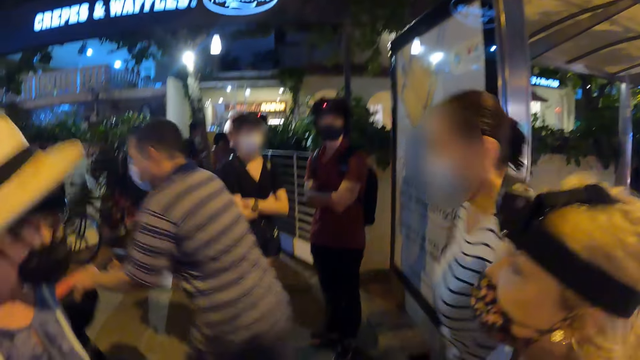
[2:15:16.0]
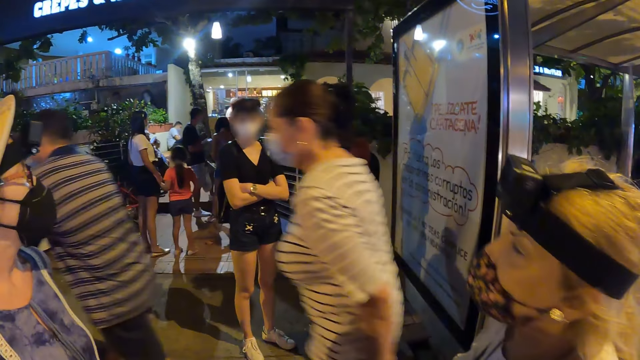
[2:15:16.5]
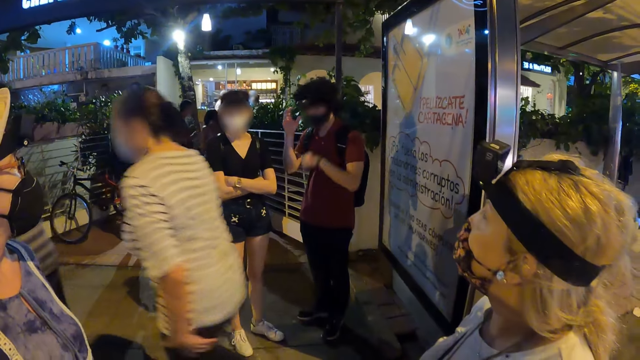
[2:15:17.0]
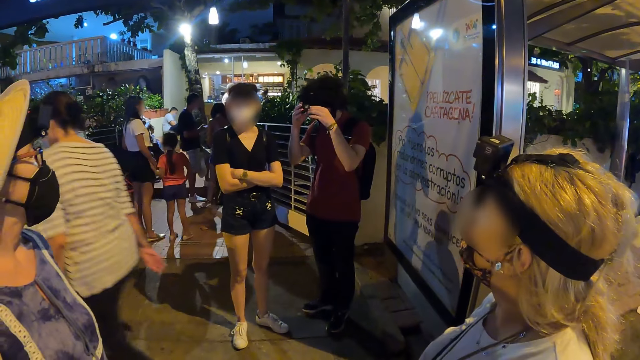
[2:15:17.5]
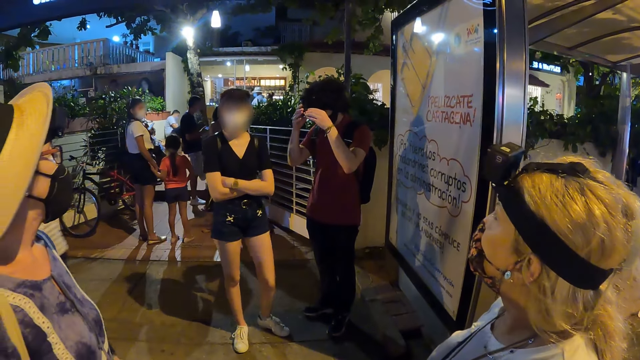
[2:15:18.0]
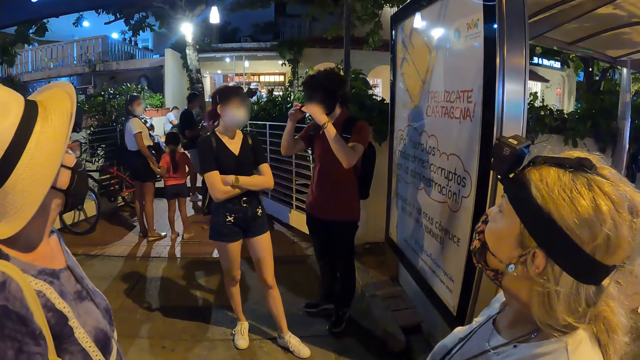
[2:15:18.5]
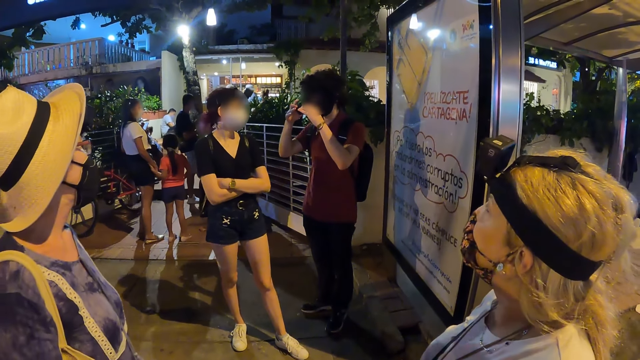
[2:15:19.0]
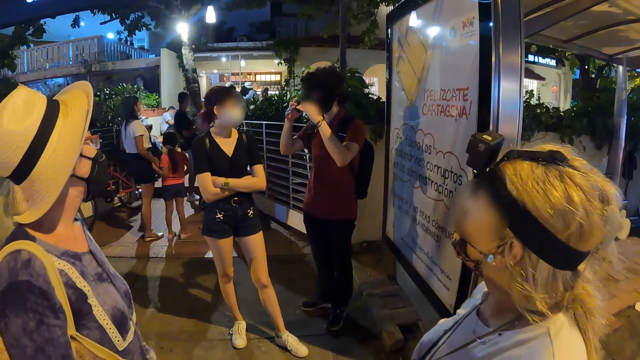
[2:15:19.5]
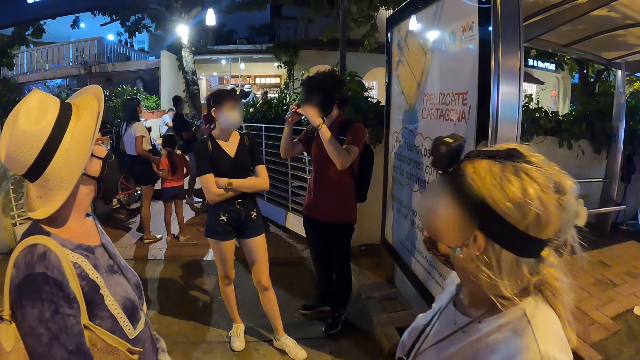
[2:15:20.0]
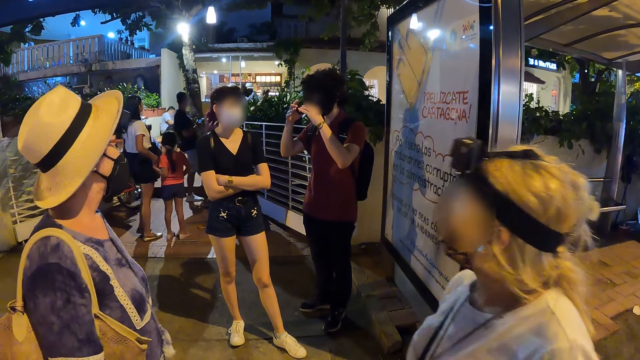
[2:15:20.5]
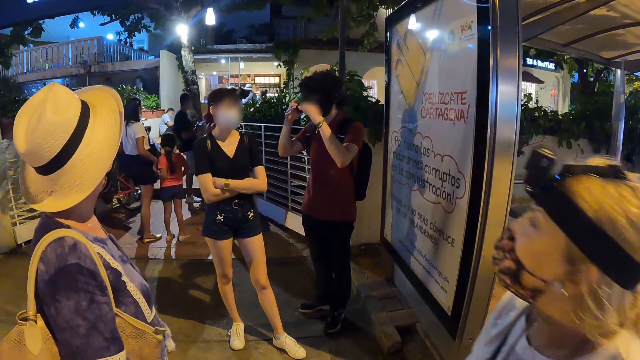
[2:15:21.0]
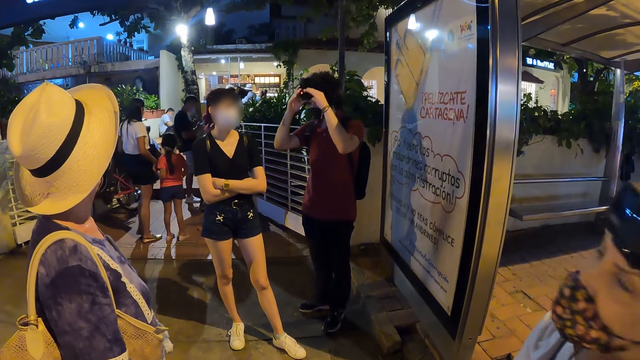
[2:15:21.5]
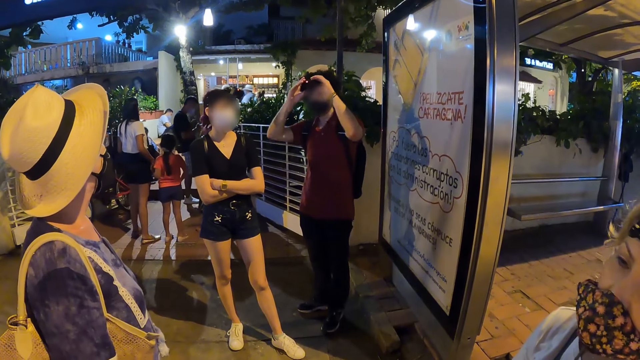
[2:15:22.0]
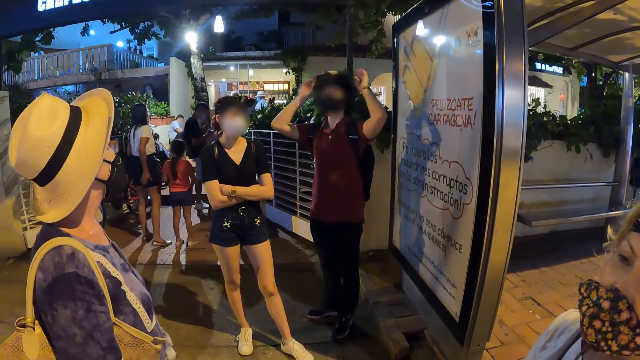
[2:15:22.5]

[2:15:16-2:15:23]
The camera wearer looks around. A man holds his camera. The man touches the camera on his head with both hands.
